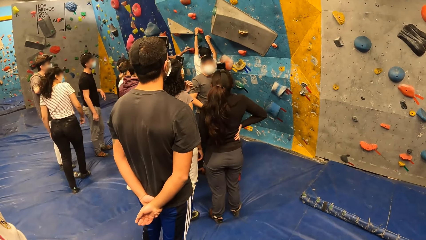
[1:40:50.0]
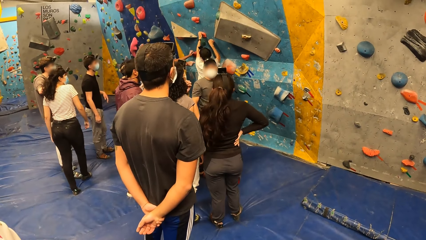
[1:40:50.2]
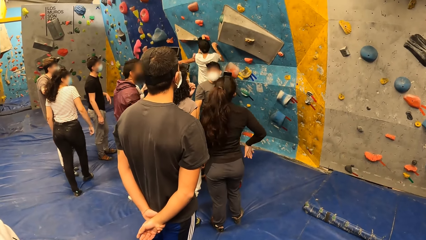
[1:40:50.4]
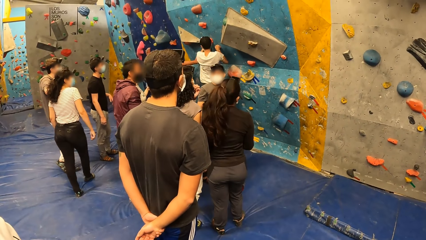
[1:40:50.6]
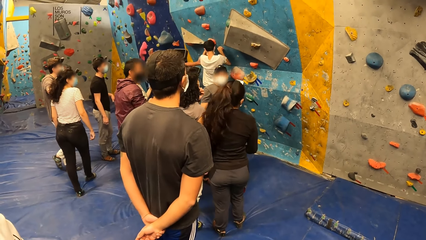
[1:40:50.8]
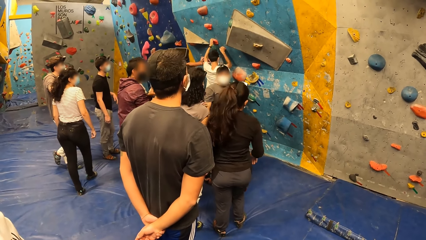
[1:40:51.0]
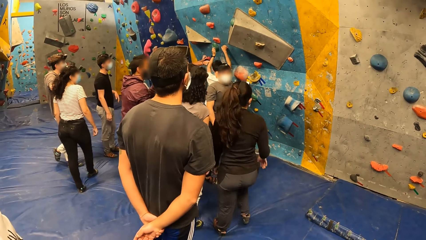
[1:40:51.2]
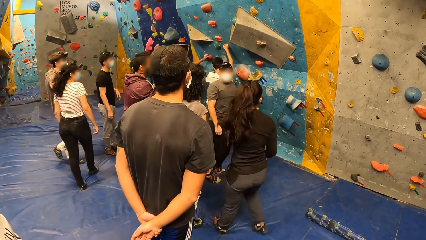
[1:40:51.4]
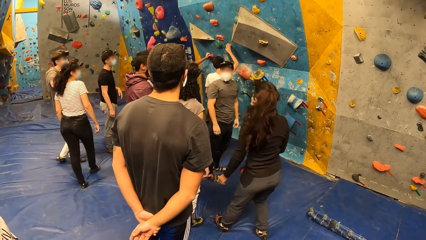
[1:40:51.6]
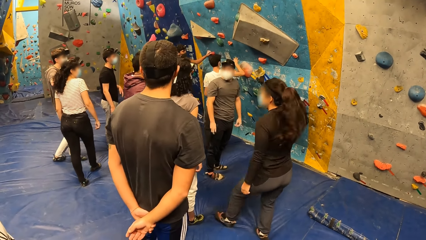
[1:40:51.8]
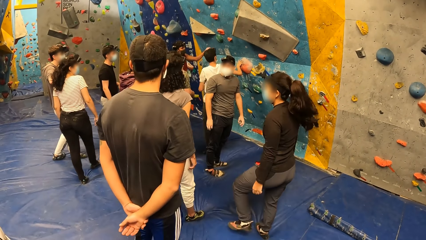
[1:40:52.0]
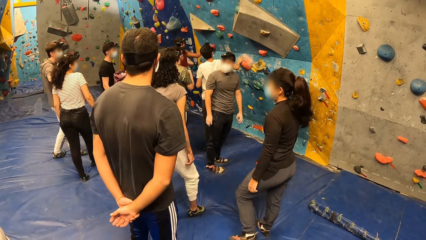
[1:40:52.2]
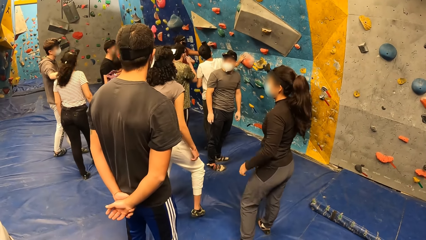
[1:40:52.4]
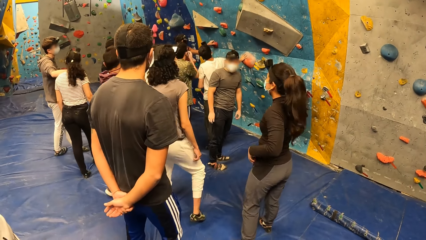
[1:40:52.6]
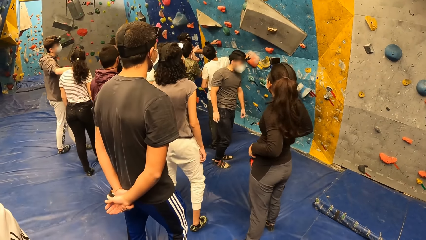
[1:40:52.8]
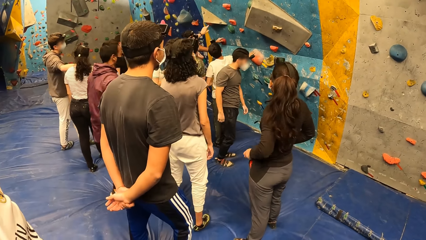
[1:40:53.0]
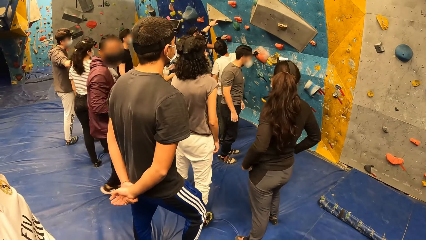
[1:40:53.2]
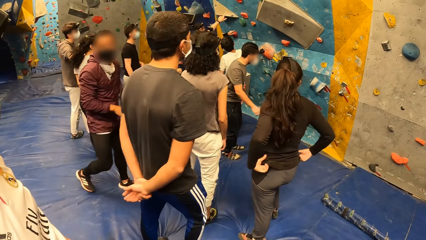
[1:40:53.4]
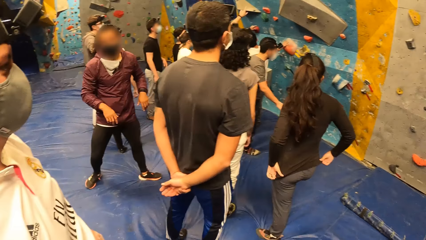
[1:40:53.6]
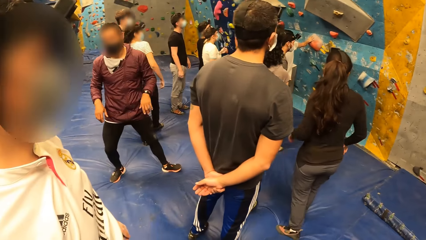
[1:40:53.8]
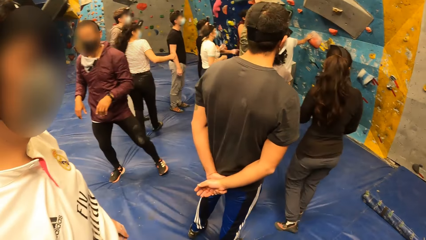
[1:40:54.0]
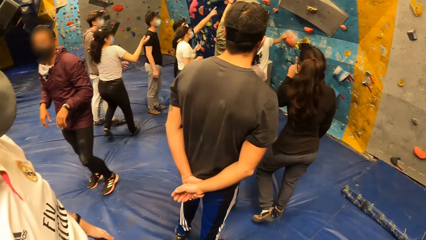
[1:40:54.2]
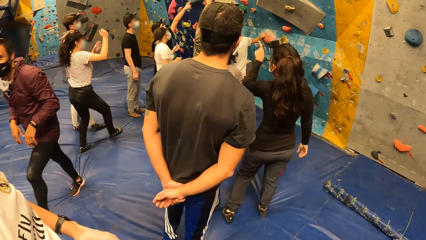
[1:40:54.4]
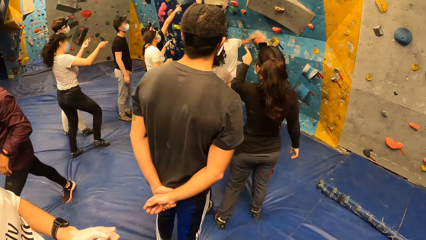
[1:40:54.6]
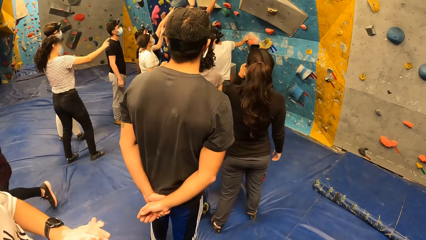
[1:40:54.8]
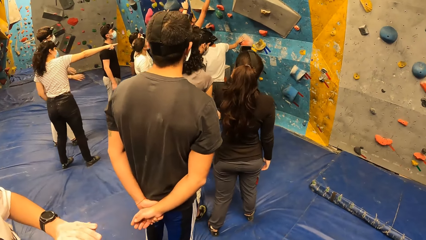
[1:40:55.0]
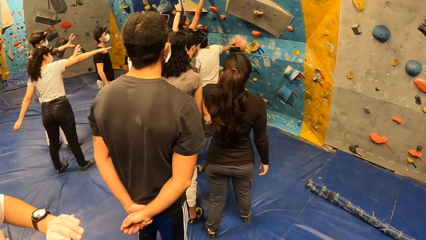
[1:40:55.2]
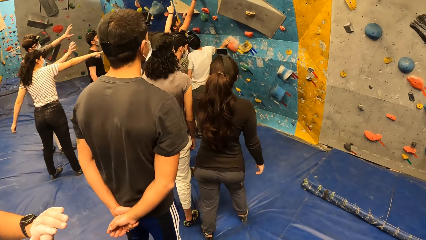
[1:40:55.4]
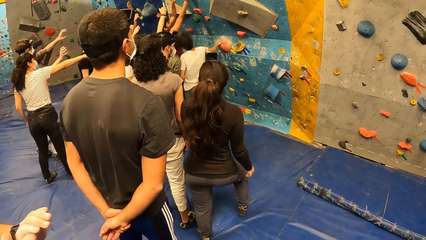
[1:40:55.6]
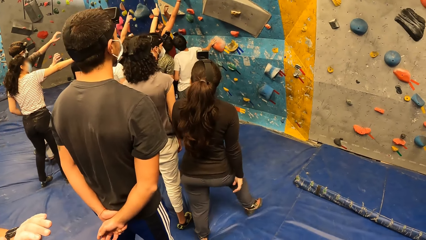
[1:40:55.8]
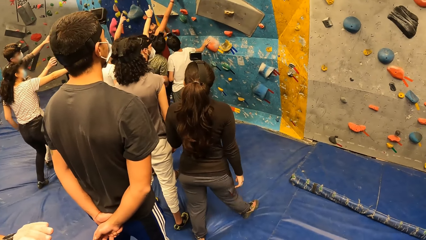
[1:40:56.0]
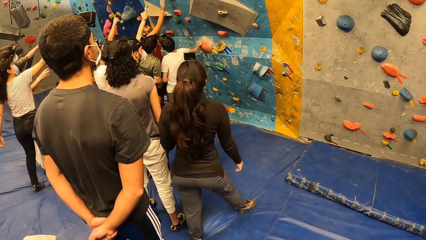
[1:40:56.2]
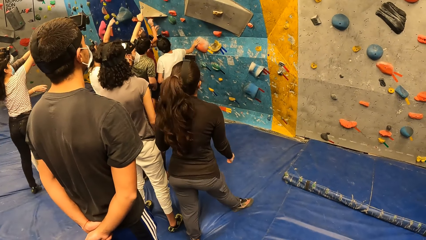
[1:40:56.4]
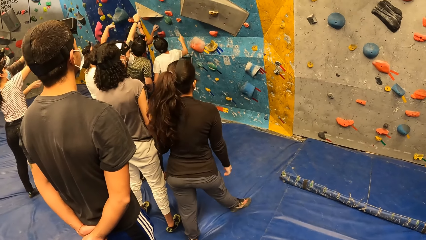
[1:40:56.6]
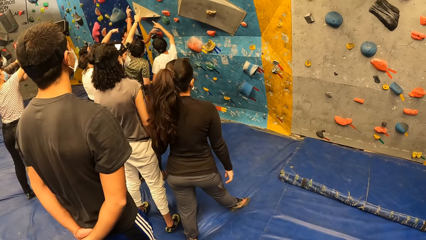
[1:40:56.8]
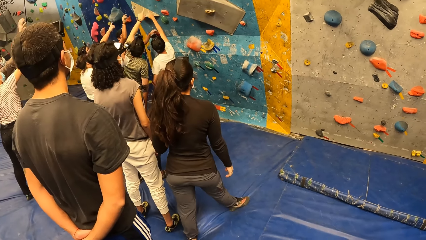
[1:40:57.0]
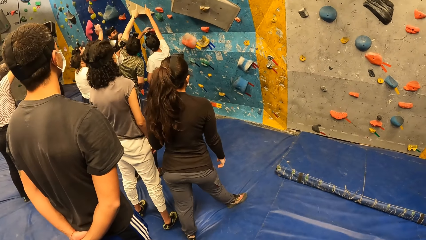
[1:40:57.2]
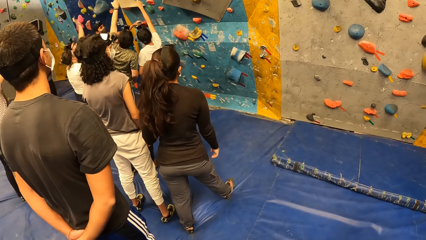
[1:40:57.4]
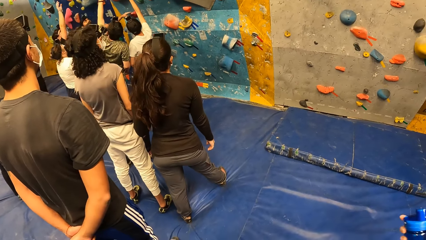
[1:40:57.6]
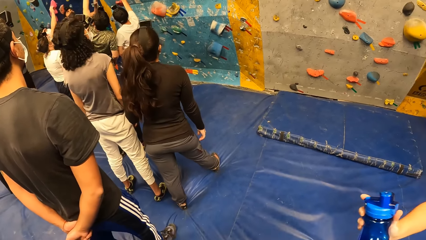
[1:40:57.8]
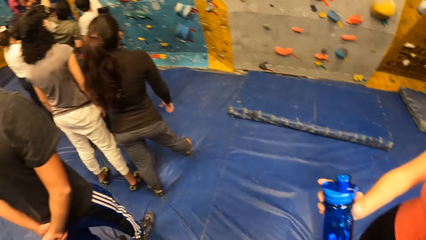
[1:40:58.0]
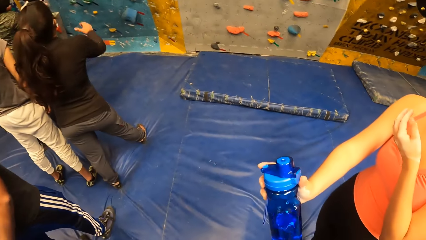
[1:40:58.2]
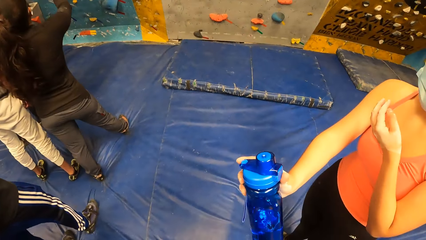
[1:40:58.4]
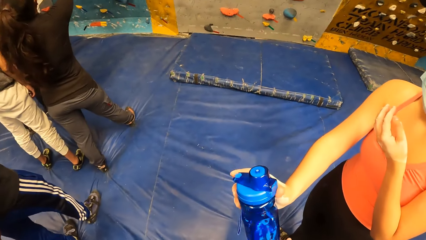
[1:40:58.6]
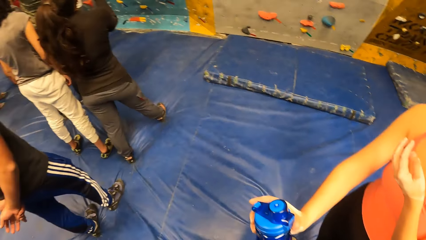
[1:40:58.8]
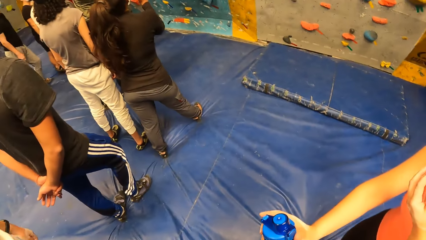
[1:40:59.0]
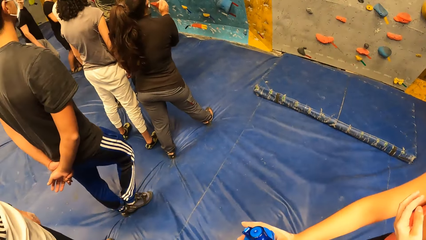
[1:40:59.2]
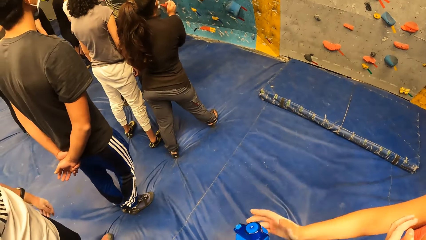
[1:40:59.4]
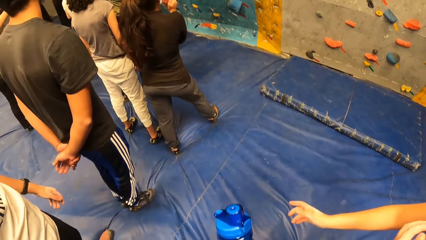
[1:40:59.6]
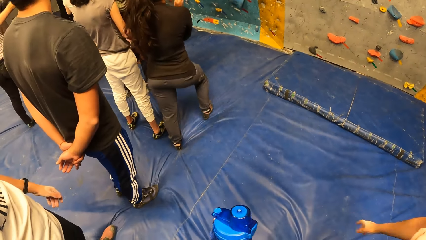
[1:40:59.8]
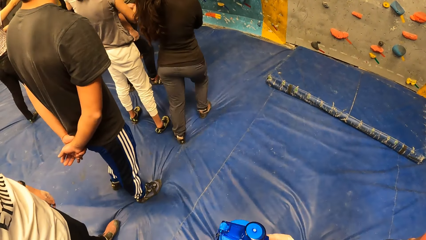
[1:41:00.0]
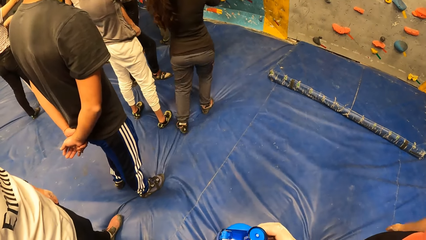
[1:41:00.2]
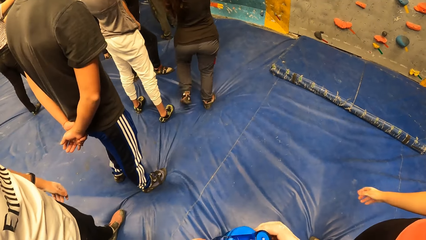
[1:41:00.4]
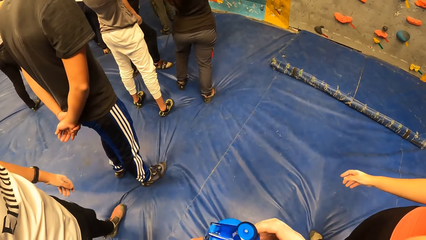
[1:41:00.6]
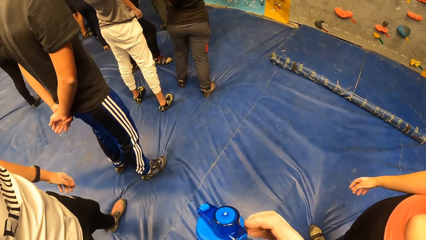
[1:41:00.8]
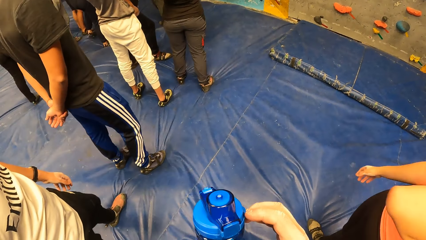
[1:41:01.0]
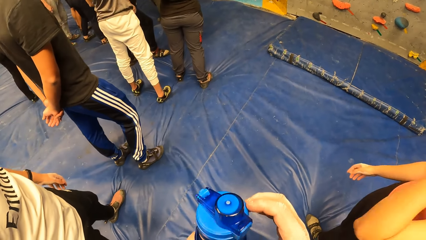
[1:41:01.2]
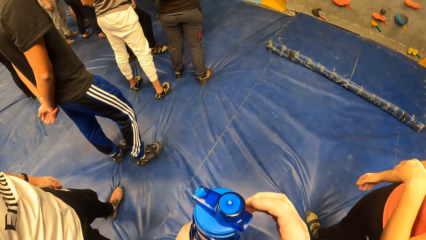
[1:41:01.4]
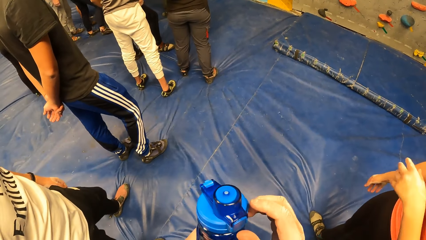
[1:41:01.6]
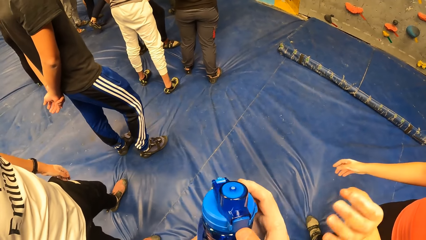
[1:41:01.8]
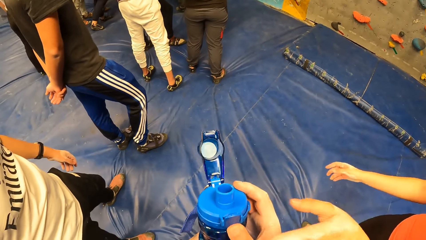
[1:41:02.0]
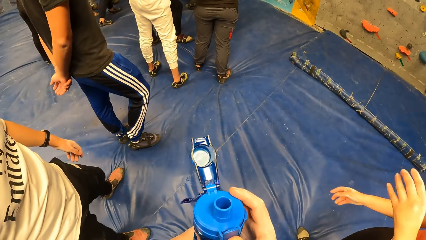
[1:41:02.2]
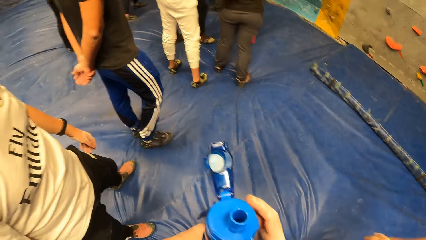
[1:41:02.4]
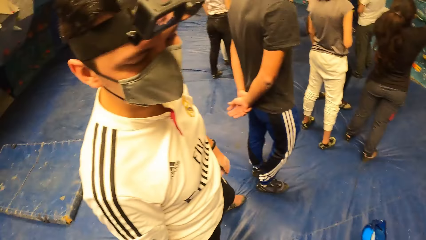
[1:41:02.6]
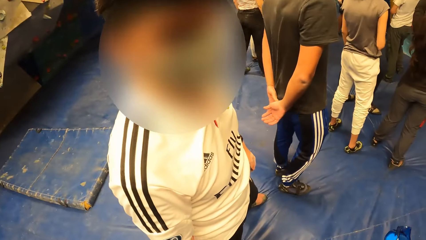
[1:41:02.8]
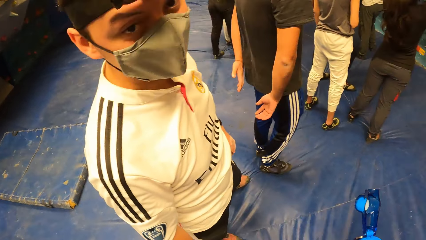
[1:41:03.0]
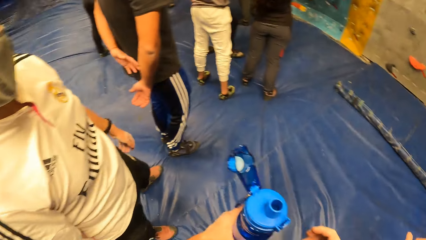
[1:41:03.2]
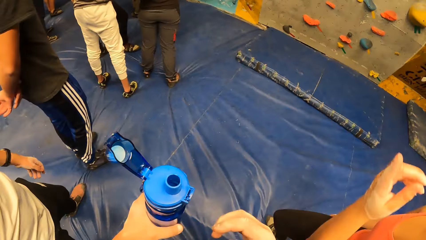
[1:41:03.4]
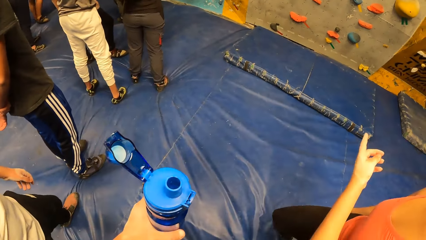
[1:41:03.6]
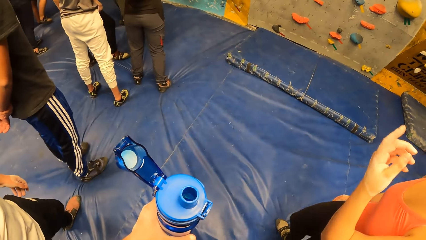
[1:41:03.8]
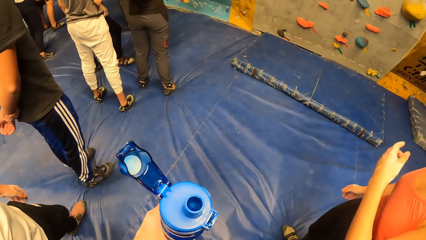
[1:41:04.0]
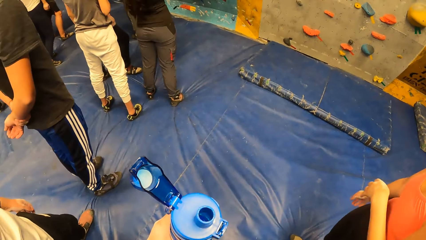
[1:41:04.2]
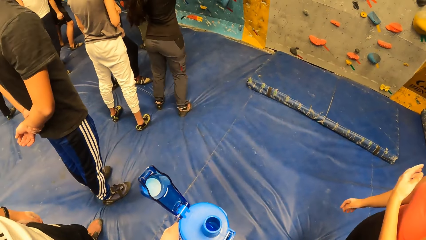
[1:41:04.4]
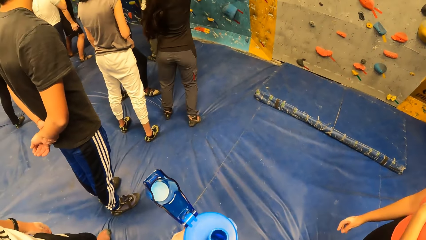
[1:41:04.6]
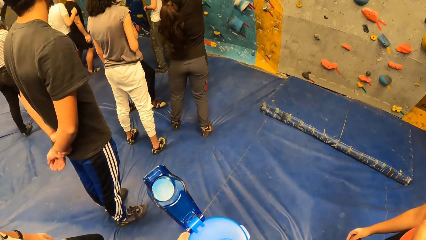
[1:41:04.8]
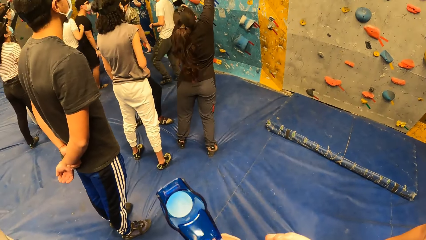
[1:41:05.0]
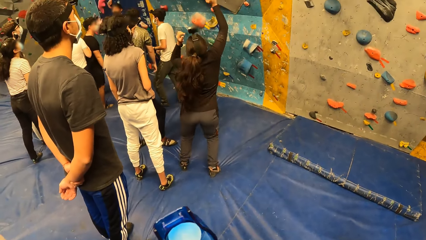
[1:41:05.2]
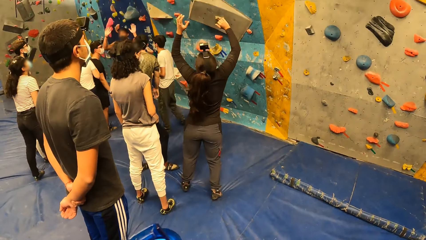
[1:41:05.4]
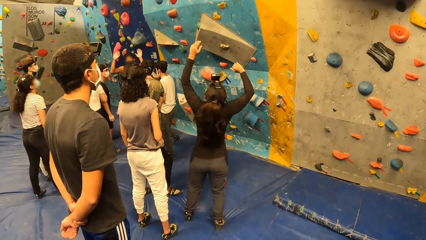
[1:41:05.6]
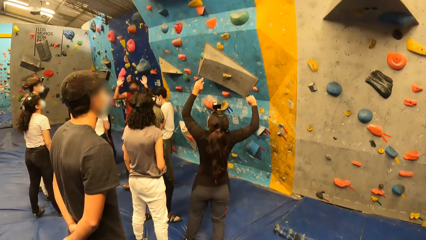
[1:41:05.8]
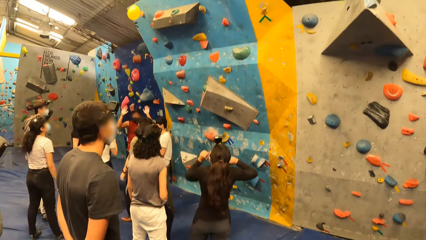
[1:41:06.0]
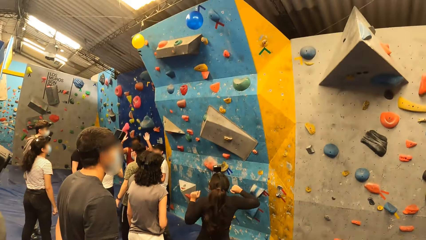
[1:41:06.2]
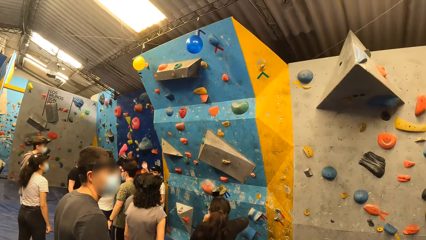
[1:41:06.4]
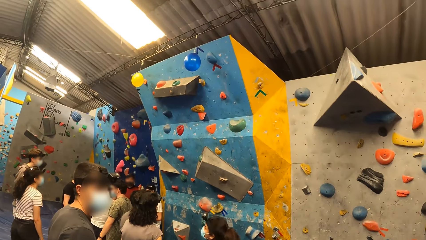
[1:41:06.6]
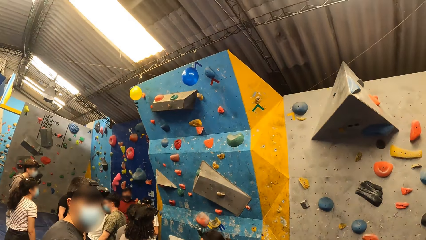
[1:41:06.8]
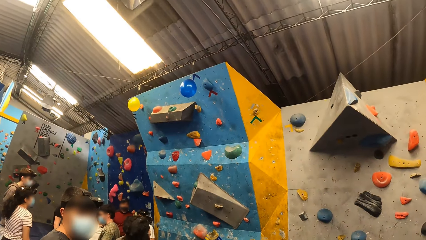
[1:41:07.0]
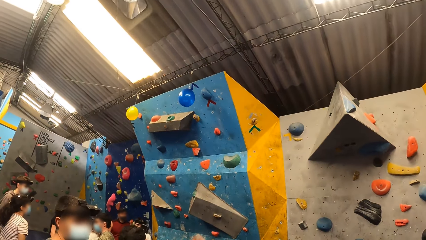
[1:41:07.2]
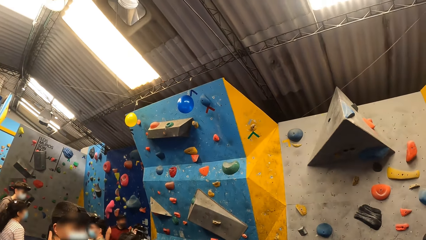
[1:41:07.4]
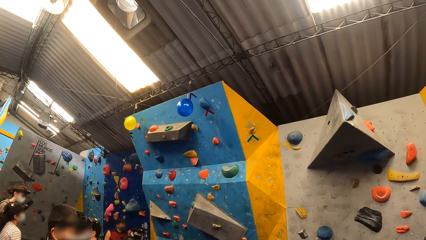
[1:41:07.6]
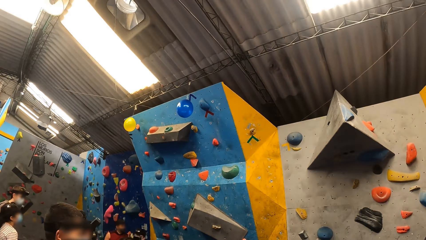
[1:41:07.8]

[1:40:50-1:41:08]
A man climbs the rock wall with both hands. The man falls from the rock wall. The camera wearer collects the bottle from a woman with his right hand. The woman hands him water. The camera wearer holds the bottle with both hands. He opens the water bottle with his right hand. He sips the water. He looks around the room. He drinks from the bottle in his left hand.
